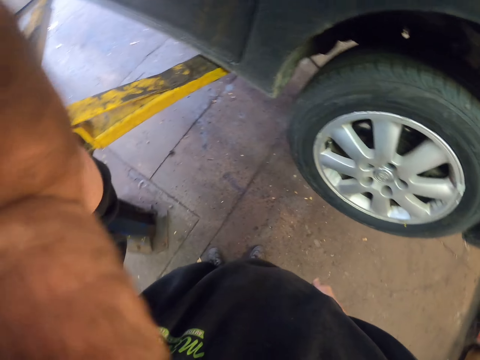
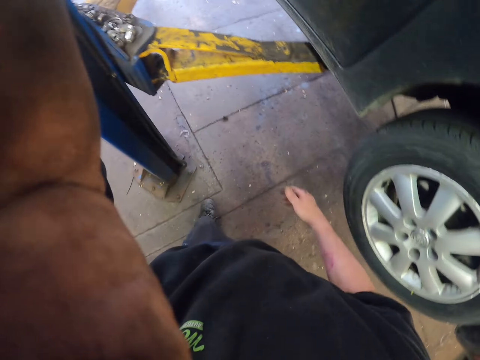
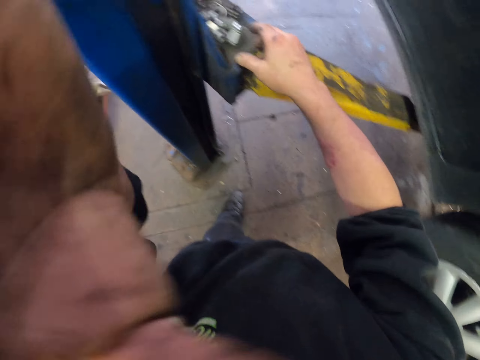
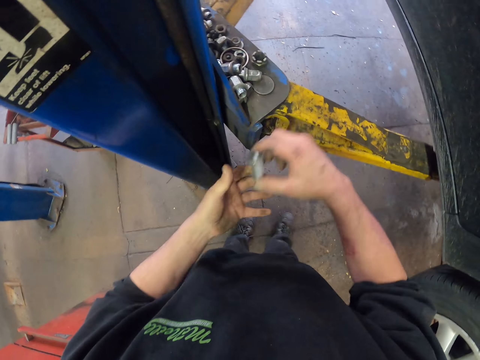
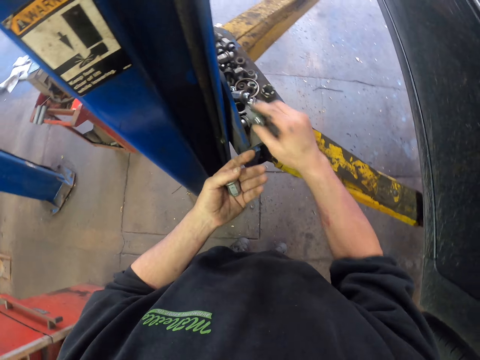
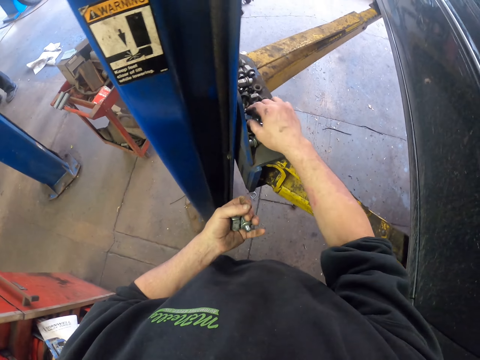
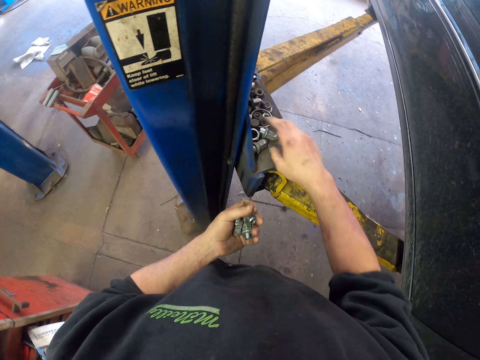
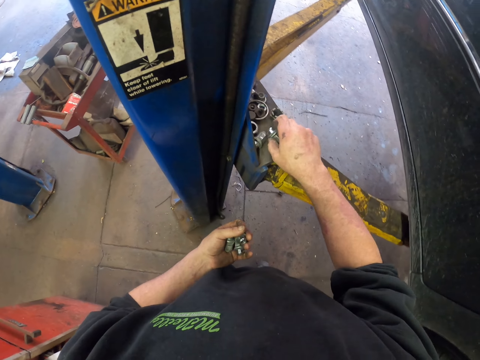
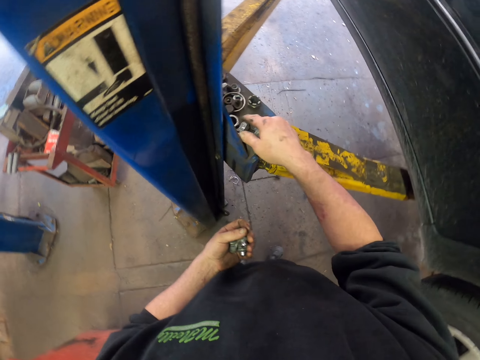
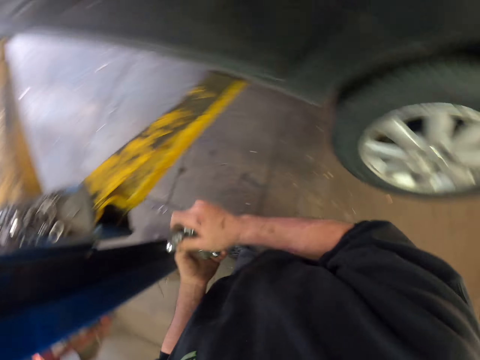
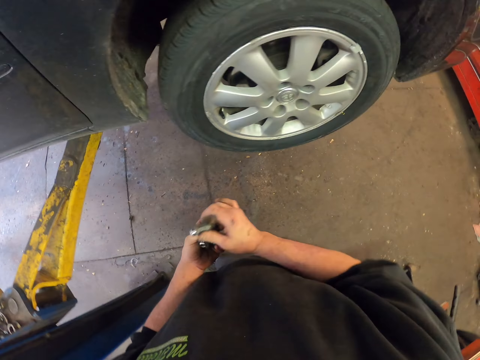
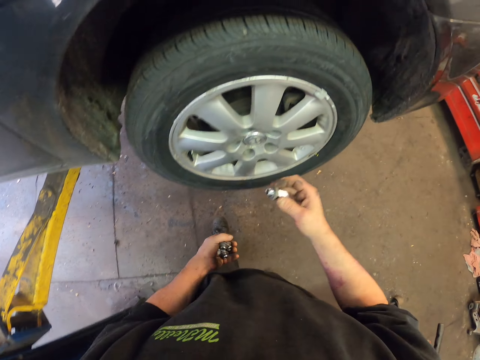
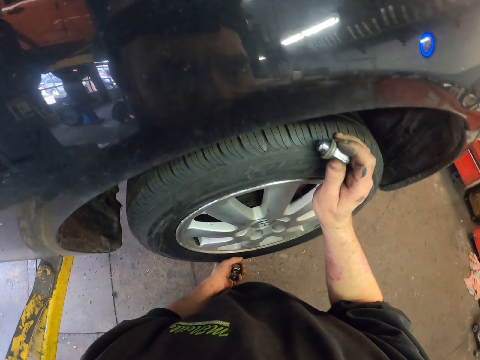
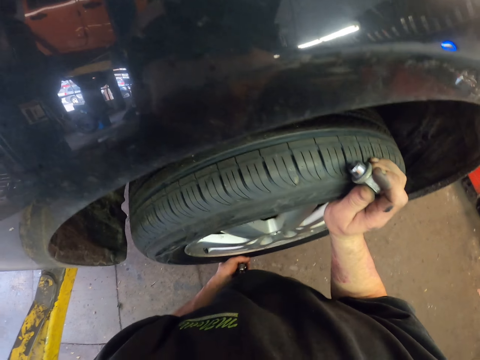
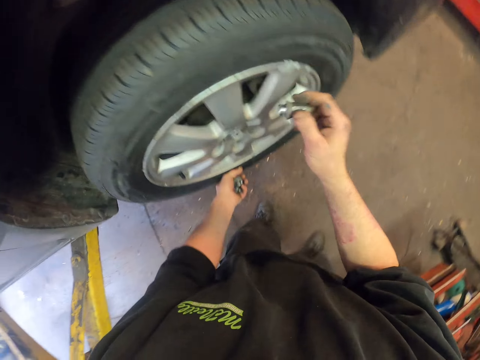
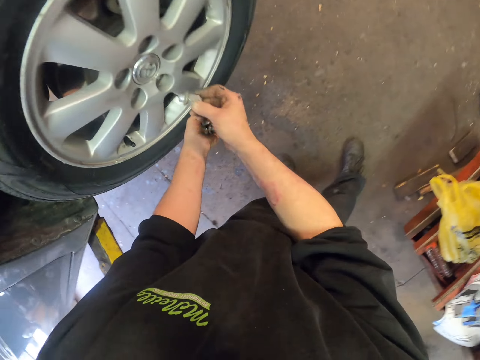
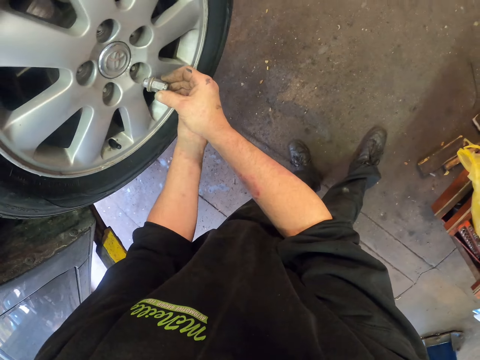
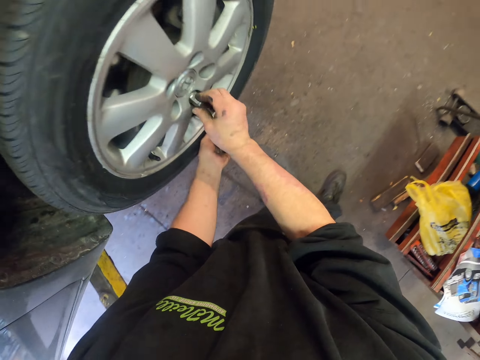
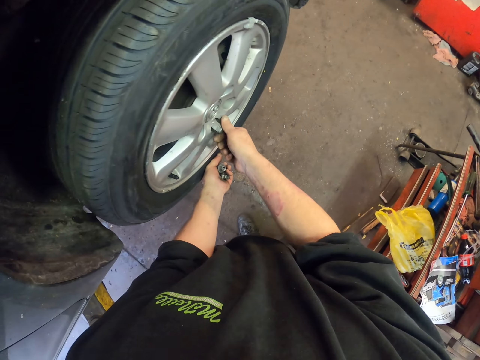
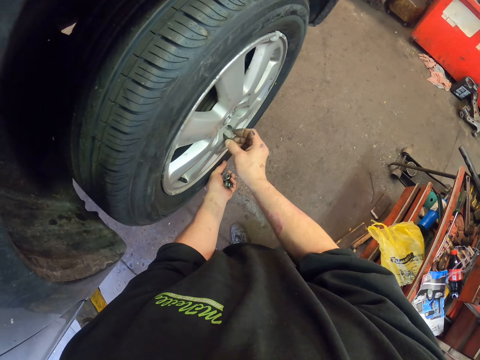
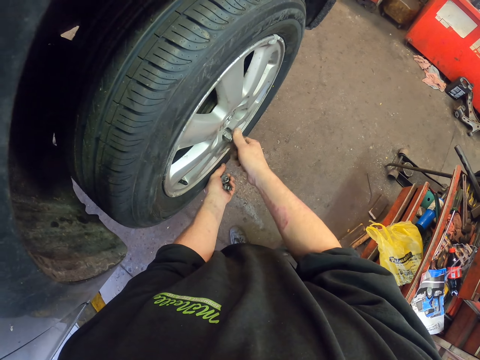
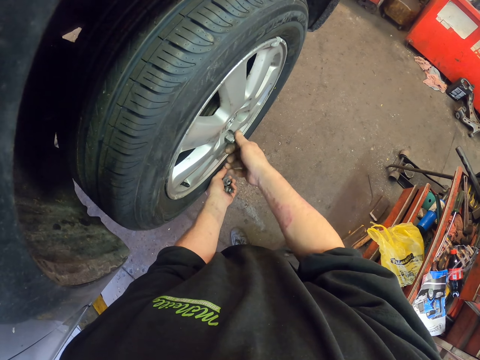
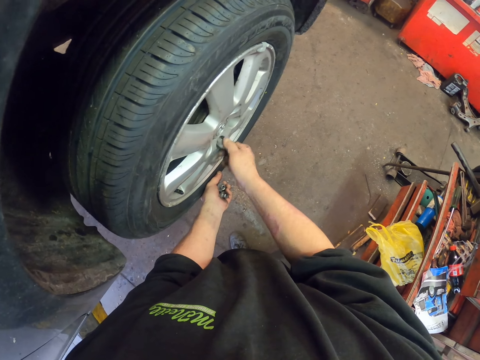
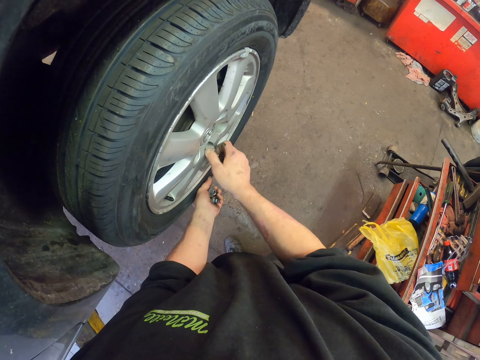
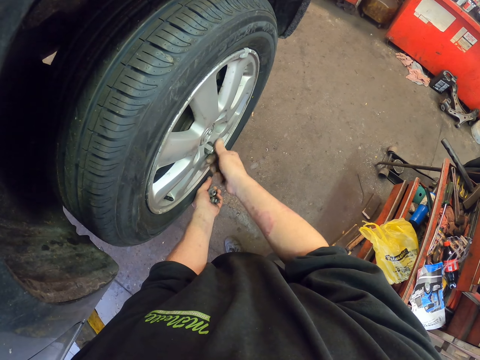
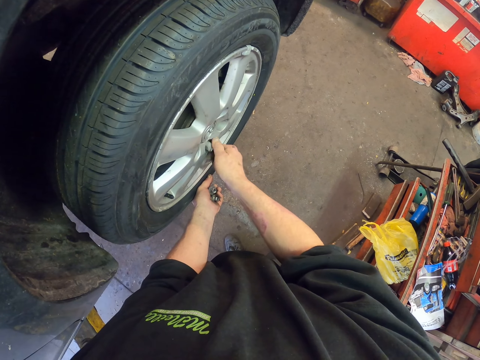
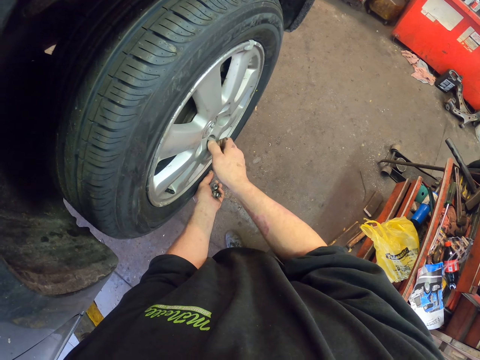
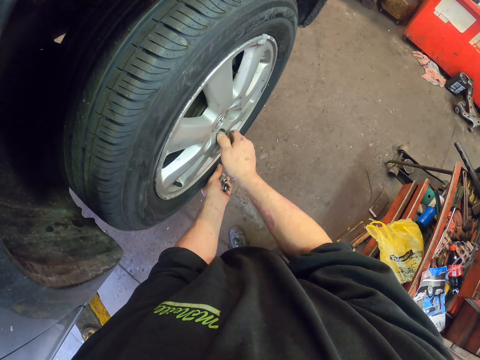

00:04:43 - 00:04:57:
The camera wearer holds the camera glasses. They pick bolts from the tray. They fix the tire. They push the wheel with the hand. They put the bolts in the wheel lug.

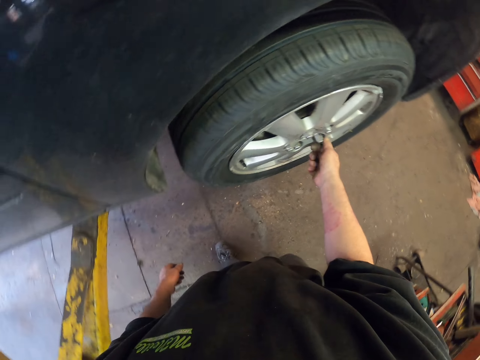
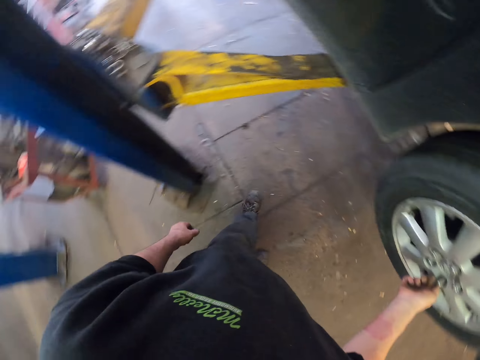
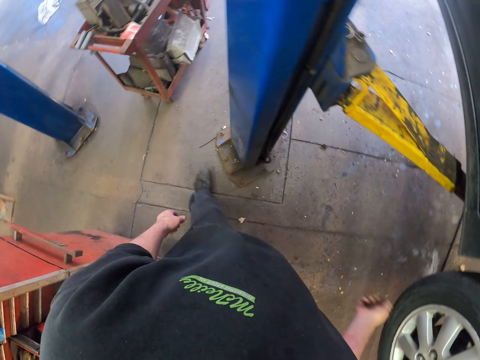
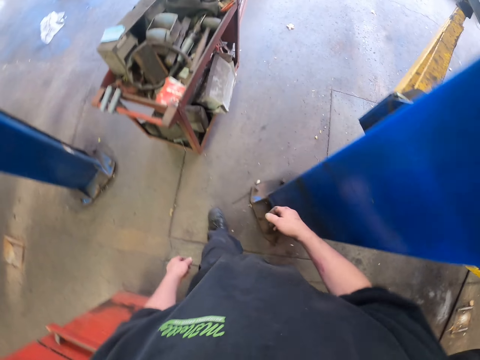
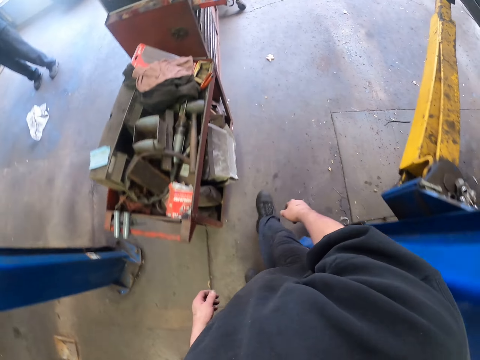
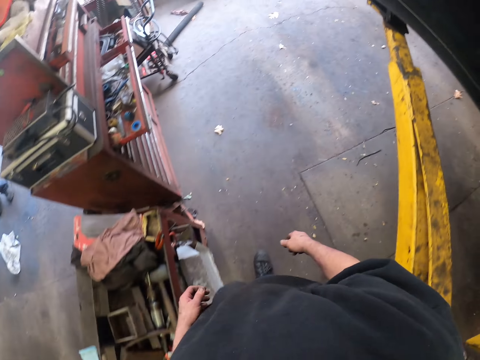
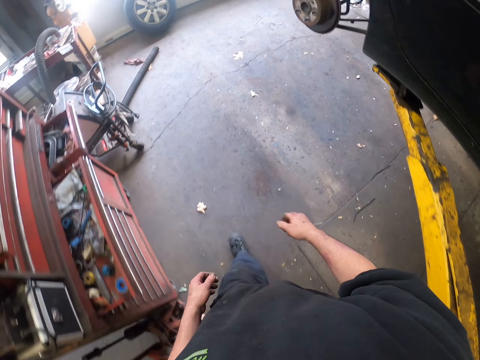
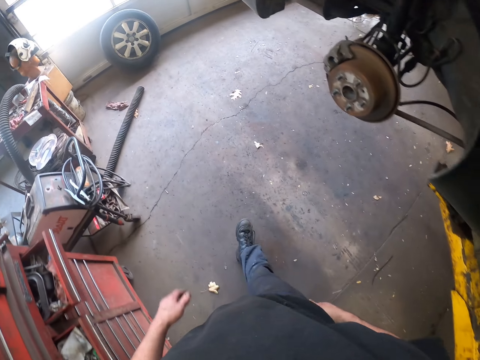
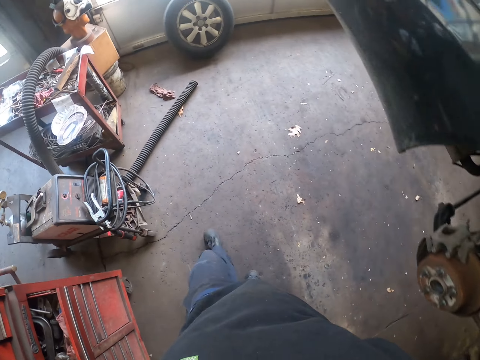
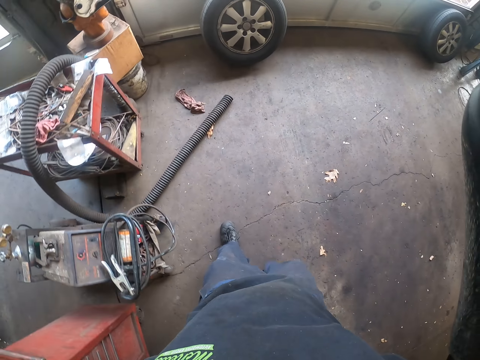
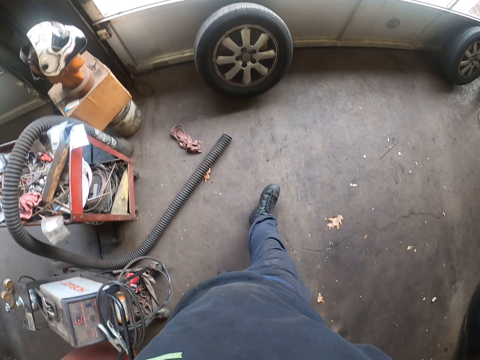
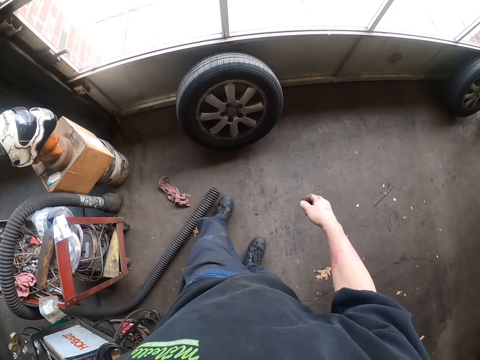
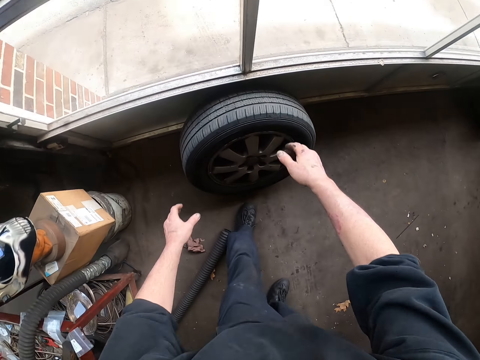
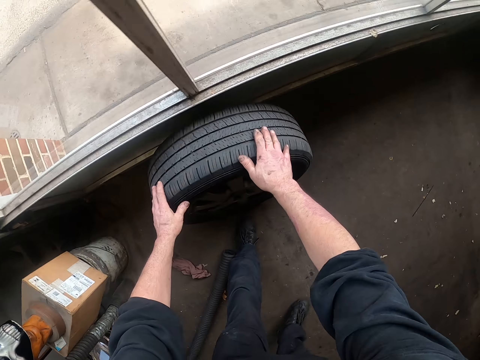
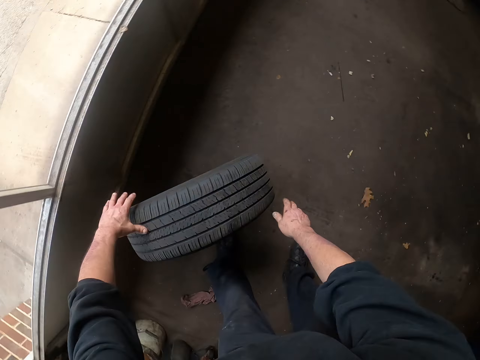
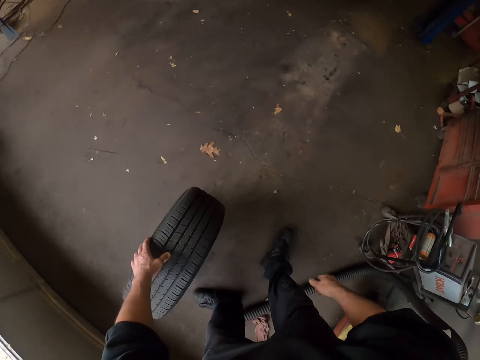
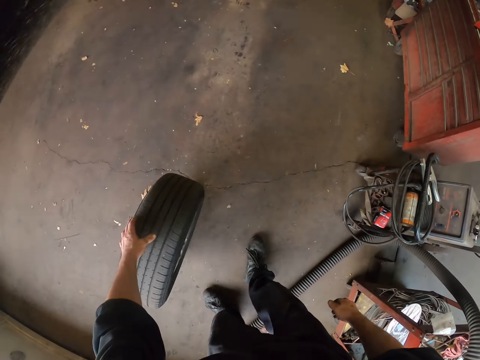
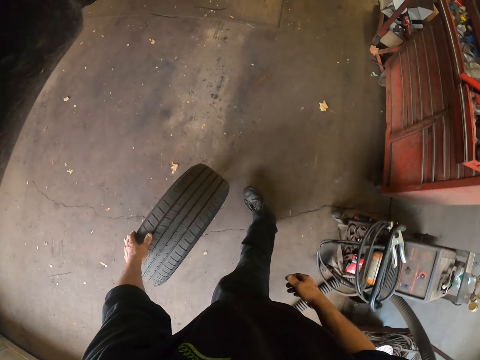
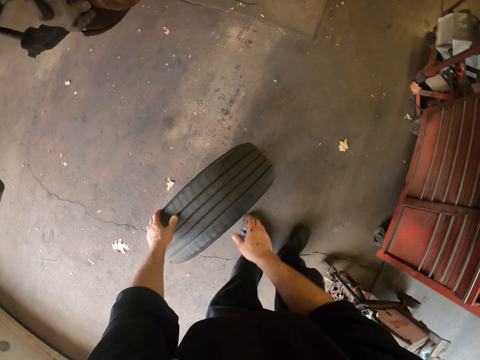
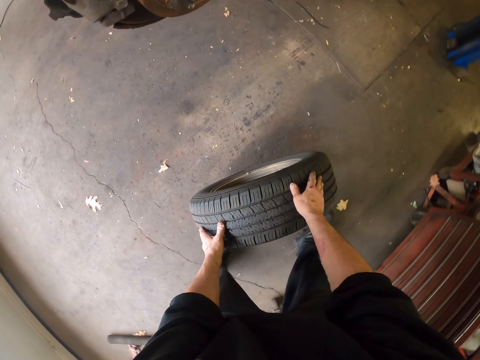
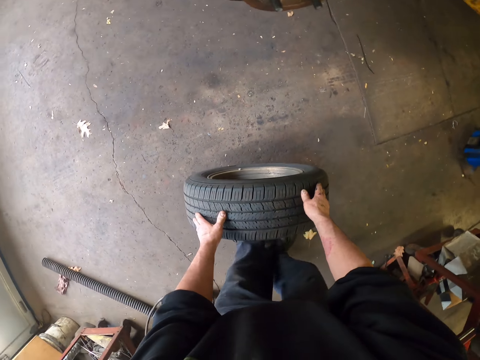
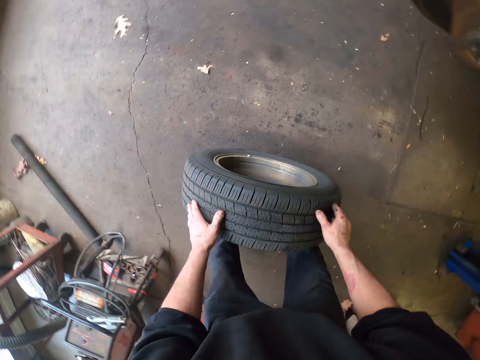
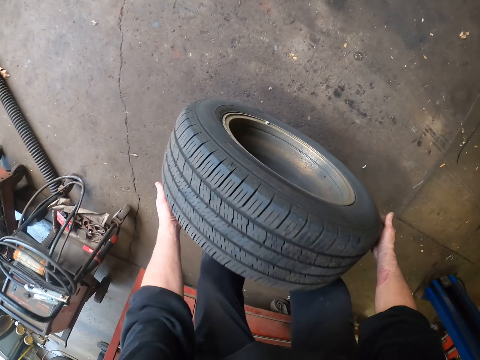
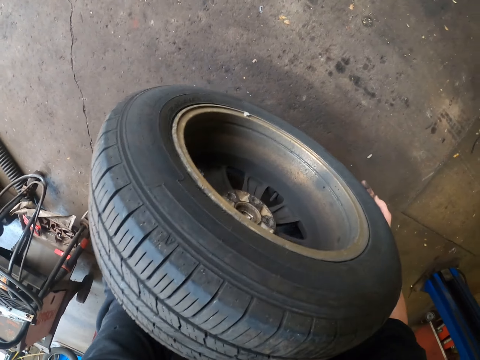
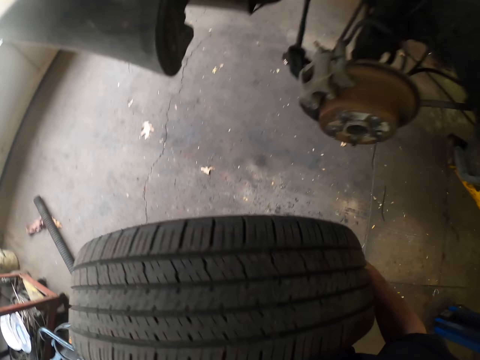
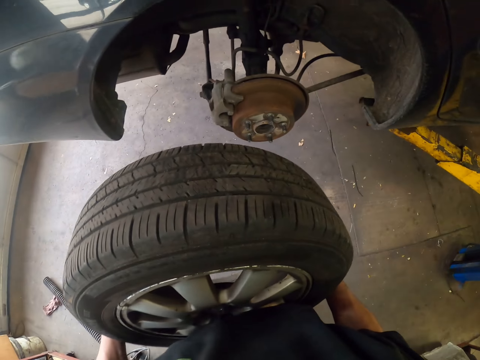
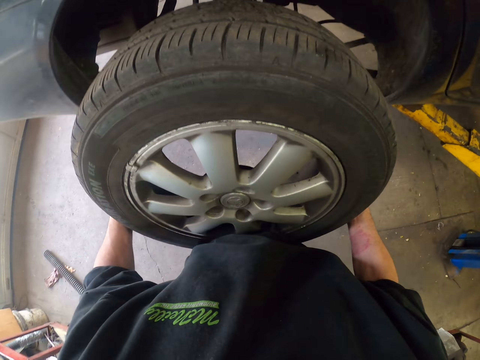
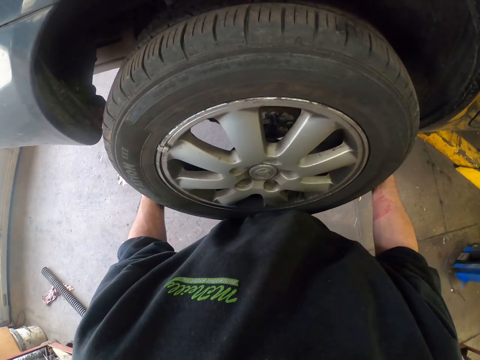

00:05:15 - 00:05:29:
The camera wearer walks in the garage. They pick up the wheel. They roll the tire. They push the wheel on the floor. They lift the wheel.
